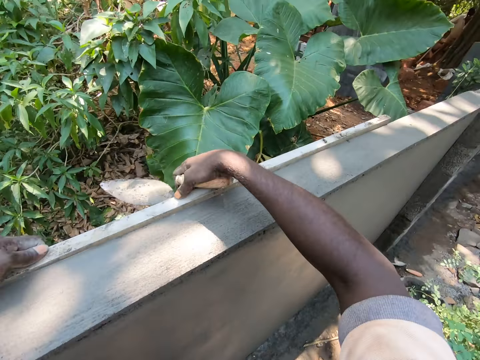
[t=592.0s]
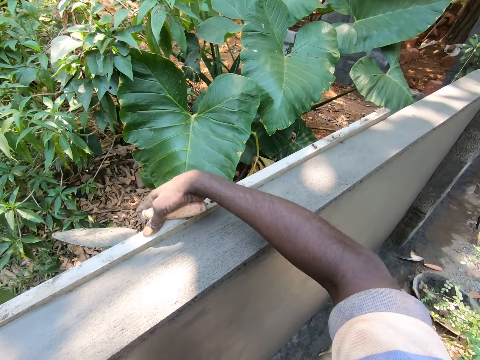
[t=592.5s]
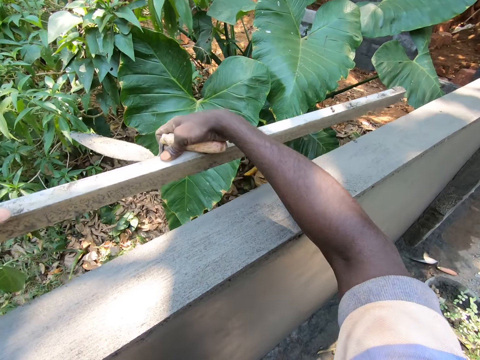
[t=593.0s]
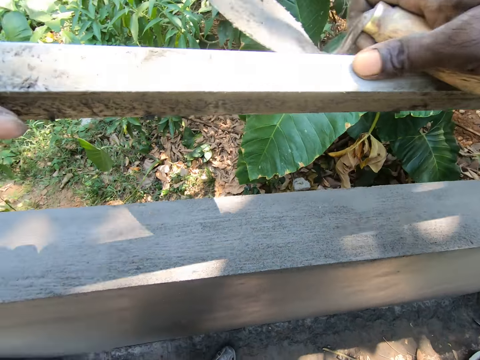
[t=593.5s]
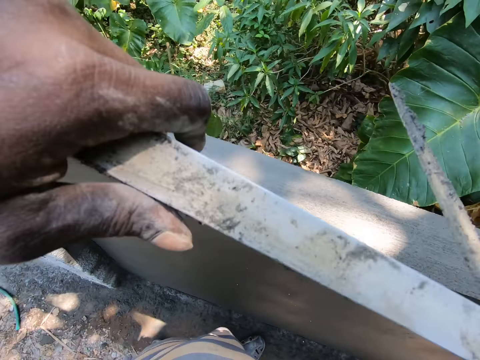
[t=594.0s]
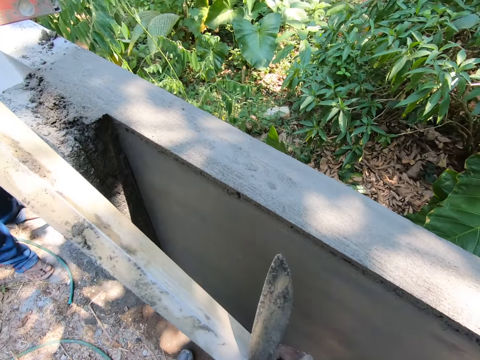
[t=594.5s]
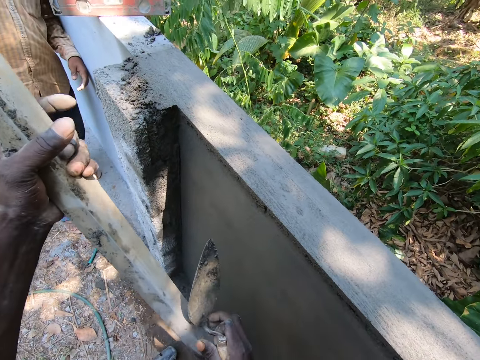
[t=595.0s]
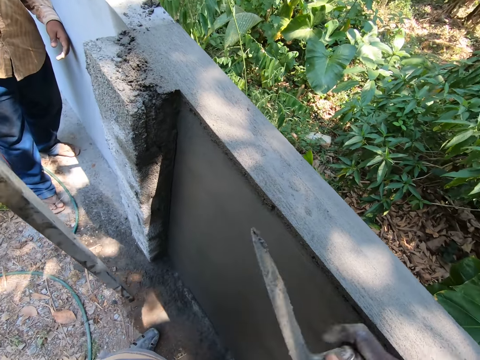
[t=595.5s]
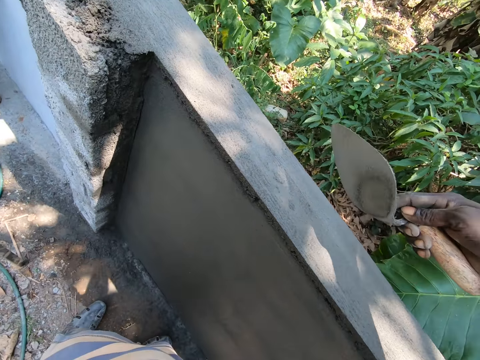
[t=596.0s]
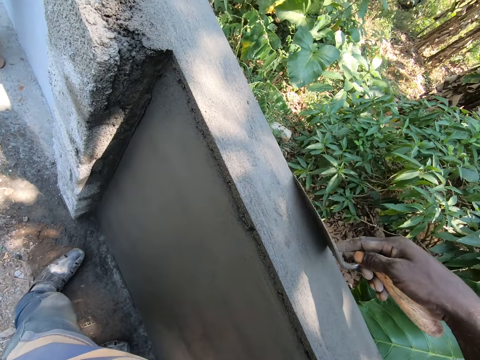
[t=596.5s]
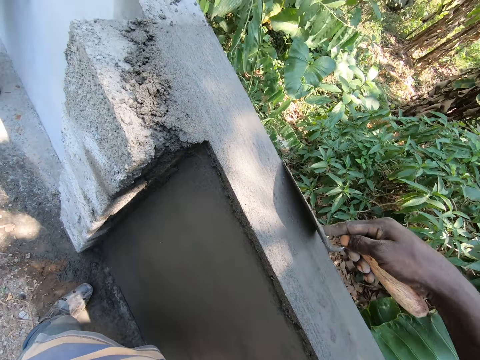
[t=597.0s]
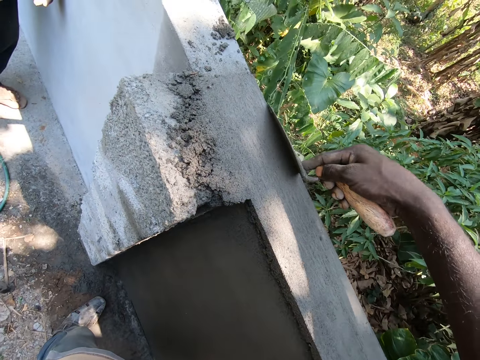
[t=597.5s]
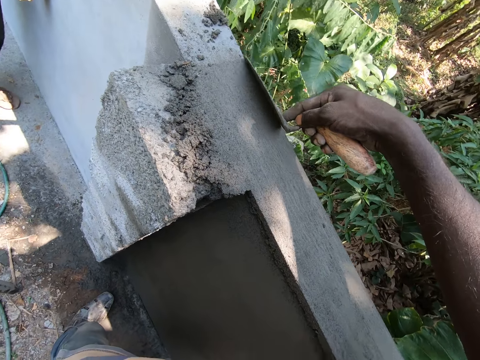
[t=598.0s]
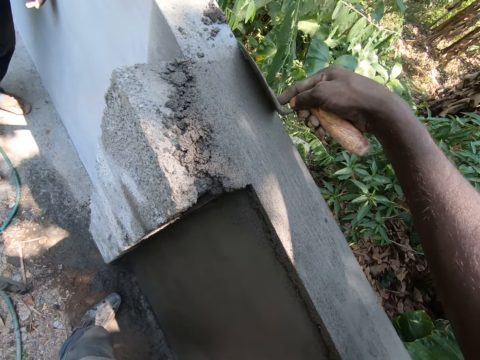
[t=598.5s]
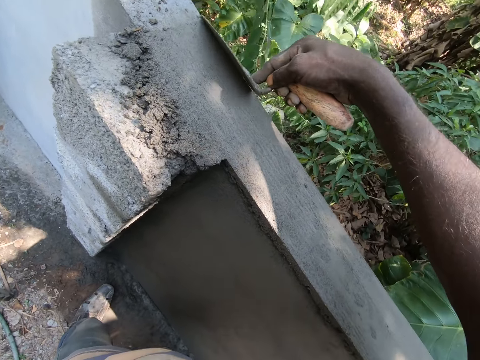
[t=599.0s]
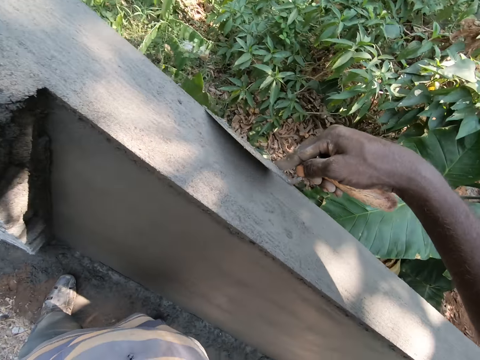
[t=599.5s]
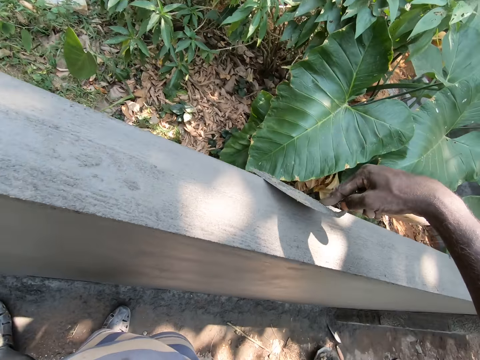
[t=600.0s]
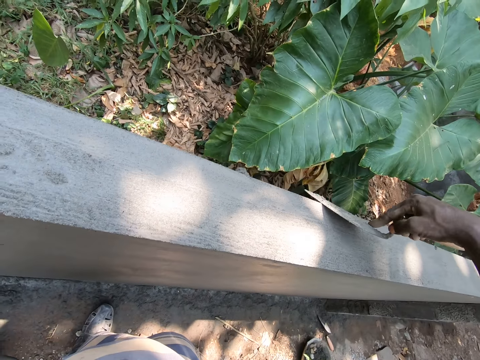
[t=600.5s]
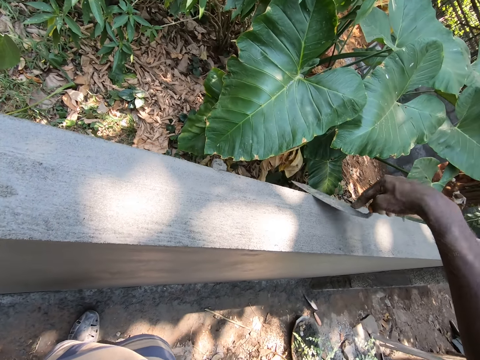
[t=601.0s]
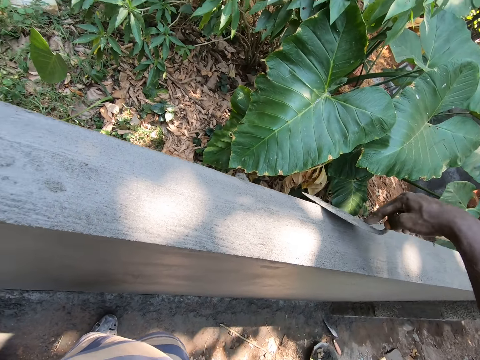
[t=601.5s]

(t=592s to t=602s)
The camera wearer turns to the side. They pick a piece of lumber with both hands. They hold the piece of lumber on a wall with the left hand. They plaster the wall with a plastering trowel.

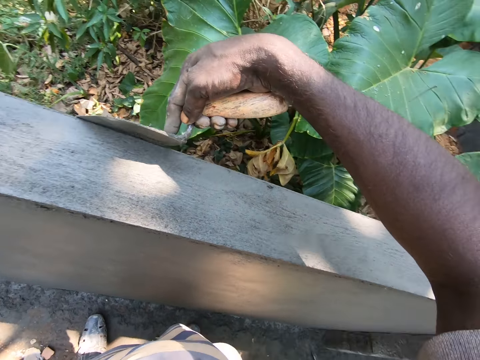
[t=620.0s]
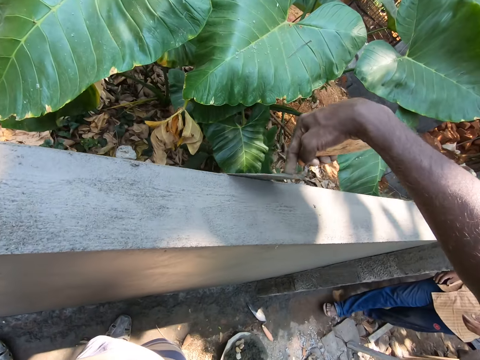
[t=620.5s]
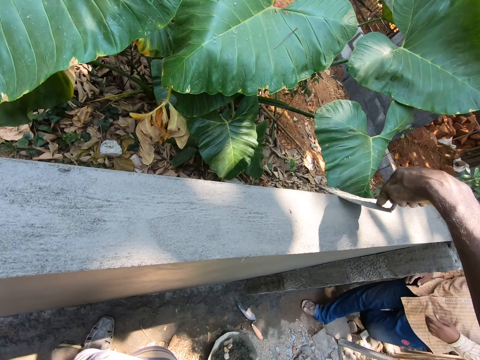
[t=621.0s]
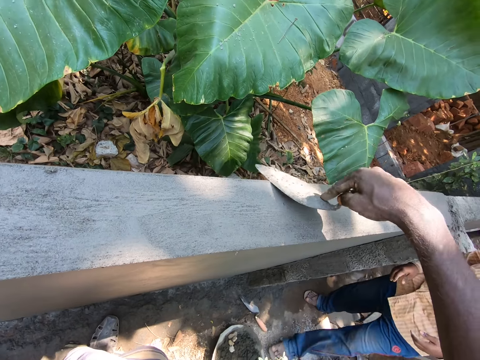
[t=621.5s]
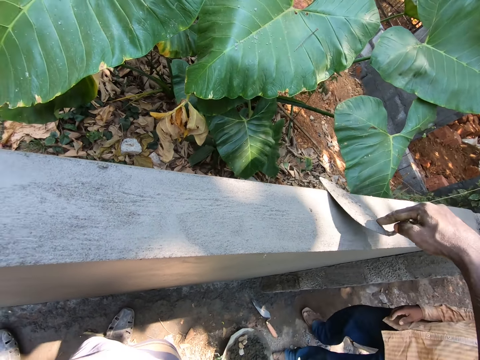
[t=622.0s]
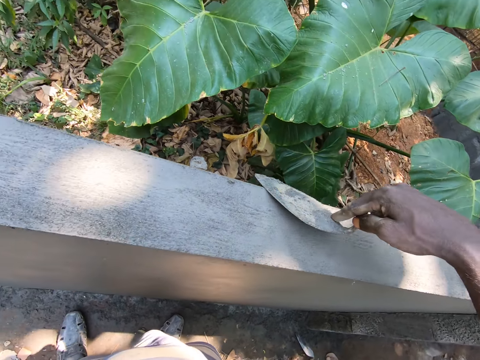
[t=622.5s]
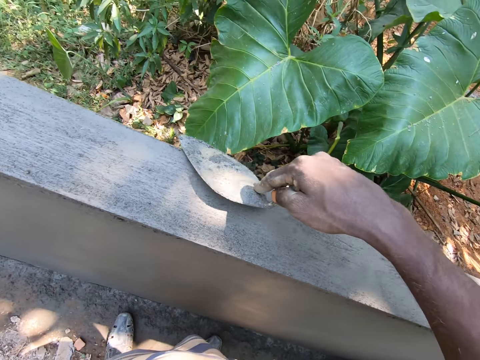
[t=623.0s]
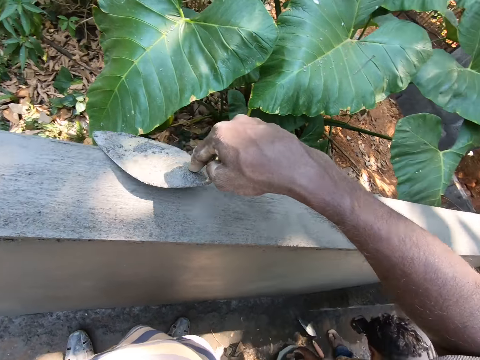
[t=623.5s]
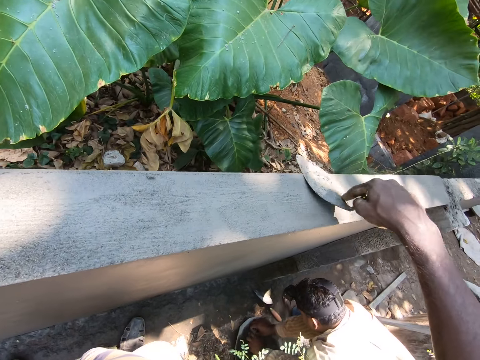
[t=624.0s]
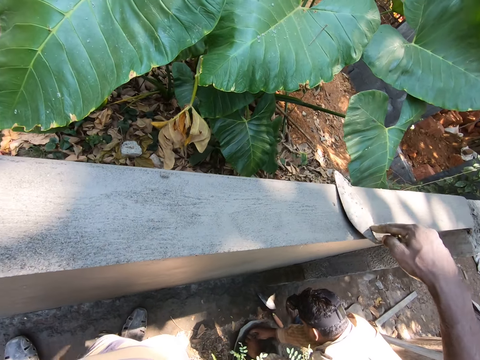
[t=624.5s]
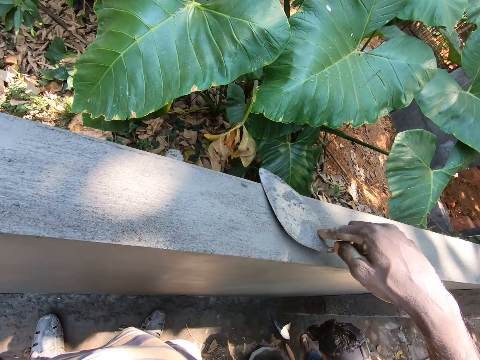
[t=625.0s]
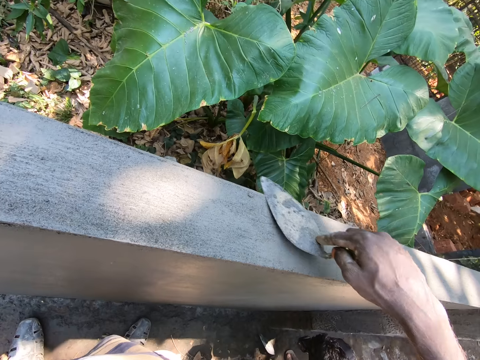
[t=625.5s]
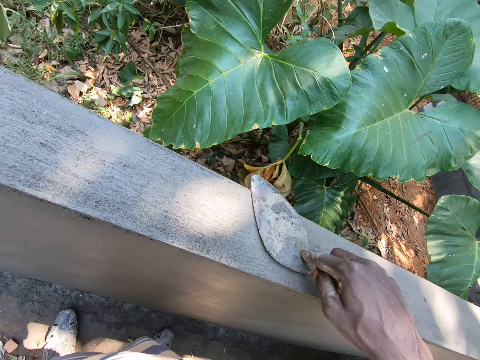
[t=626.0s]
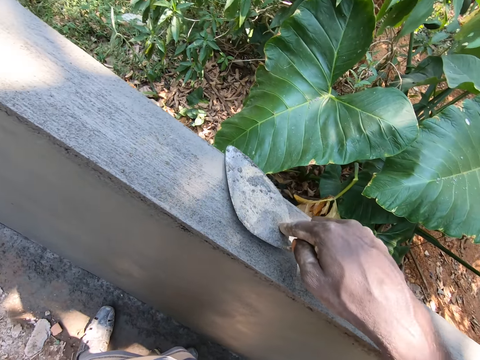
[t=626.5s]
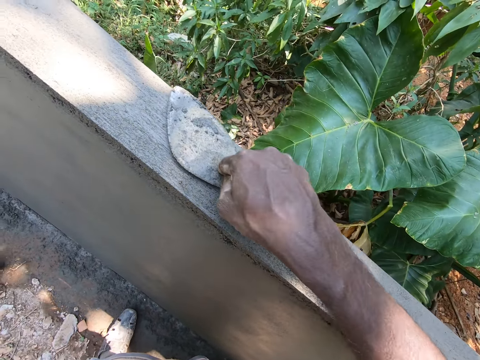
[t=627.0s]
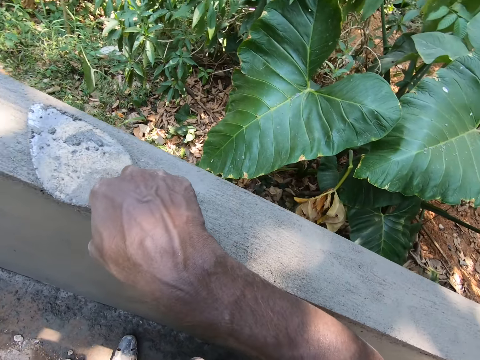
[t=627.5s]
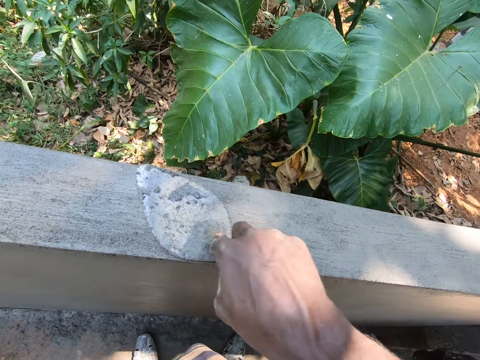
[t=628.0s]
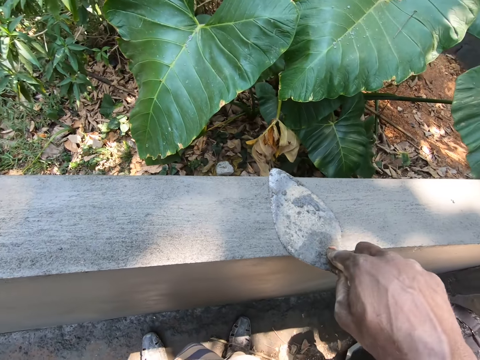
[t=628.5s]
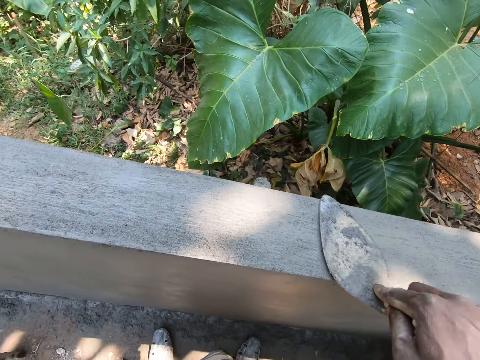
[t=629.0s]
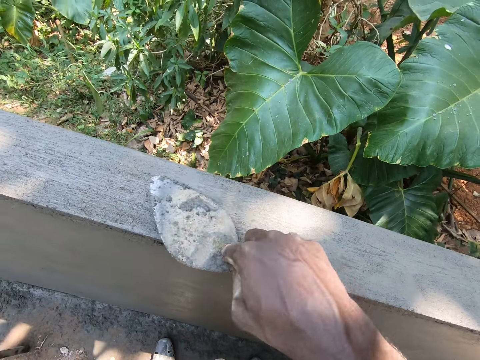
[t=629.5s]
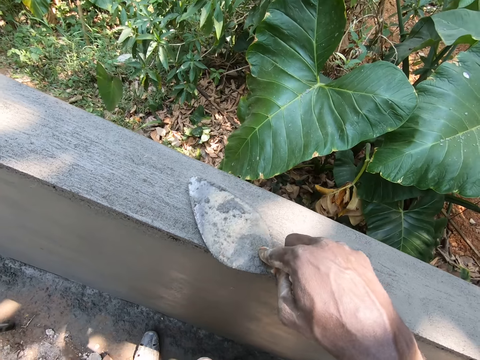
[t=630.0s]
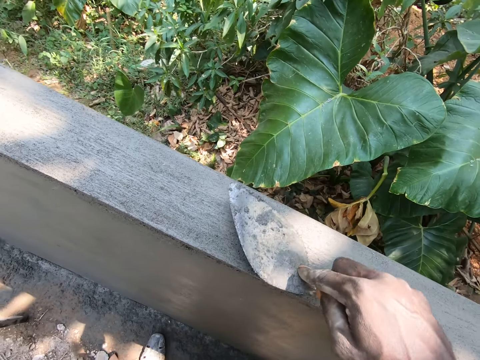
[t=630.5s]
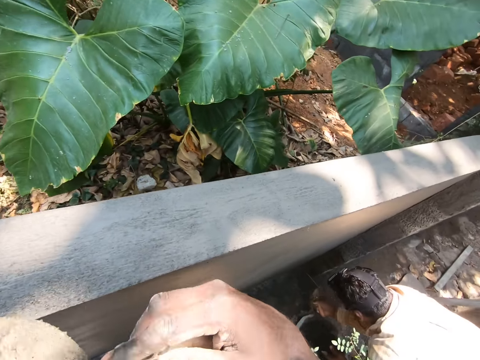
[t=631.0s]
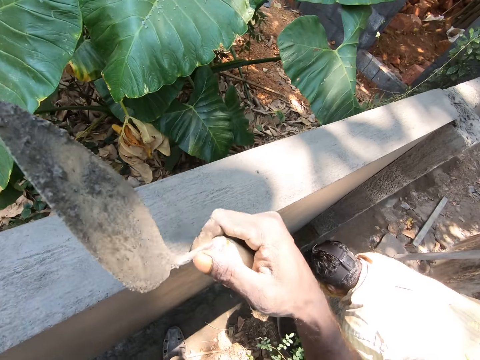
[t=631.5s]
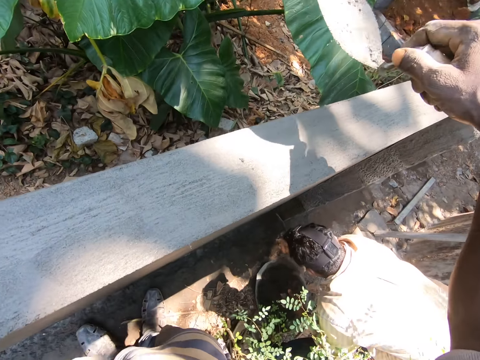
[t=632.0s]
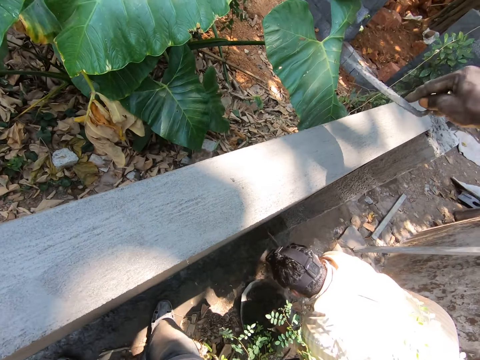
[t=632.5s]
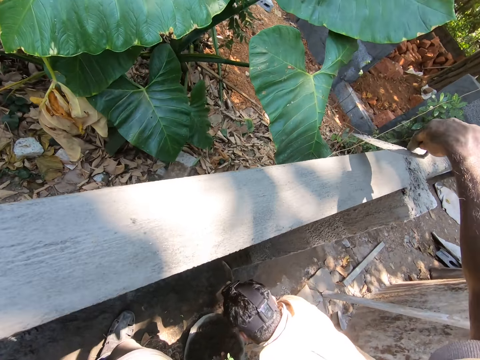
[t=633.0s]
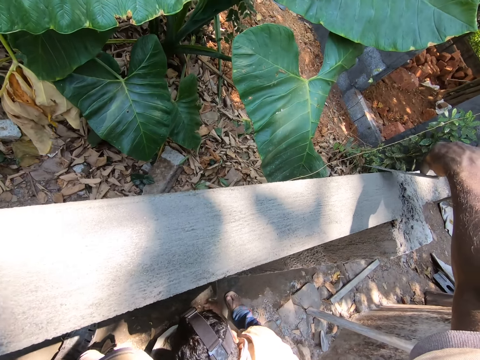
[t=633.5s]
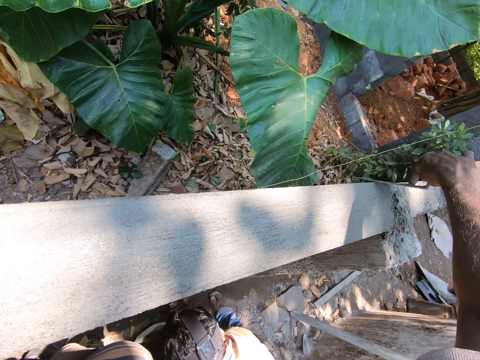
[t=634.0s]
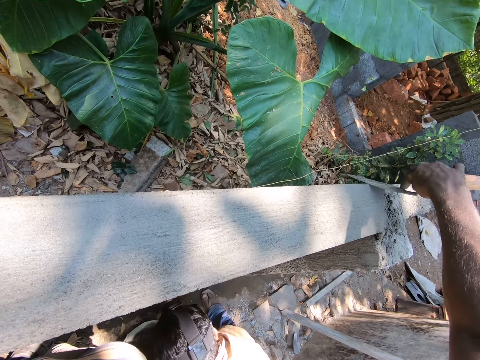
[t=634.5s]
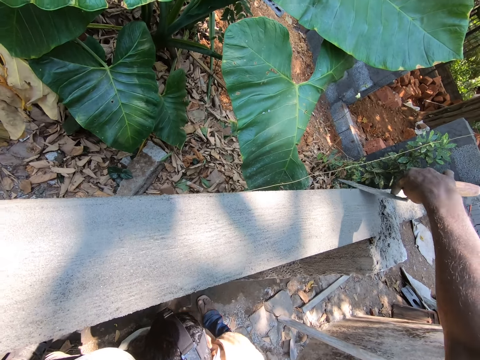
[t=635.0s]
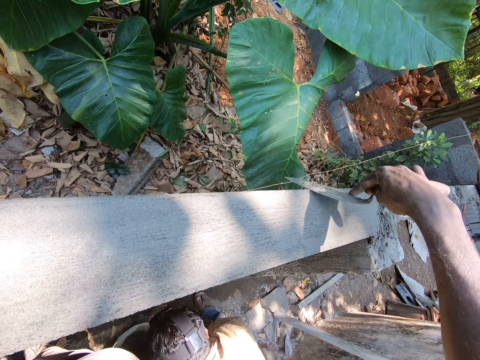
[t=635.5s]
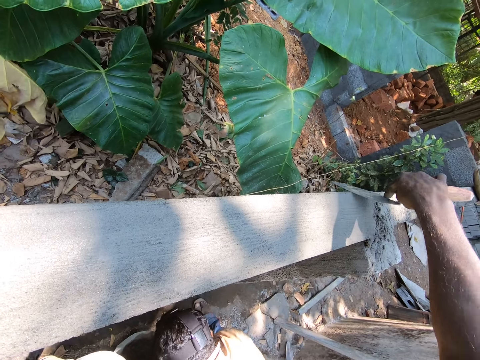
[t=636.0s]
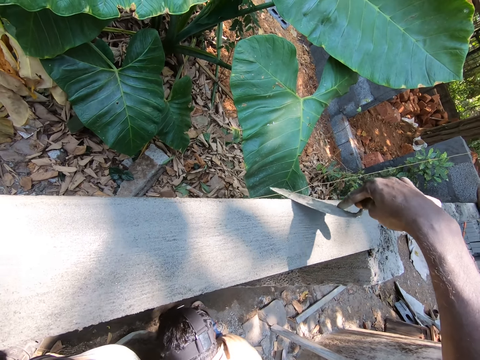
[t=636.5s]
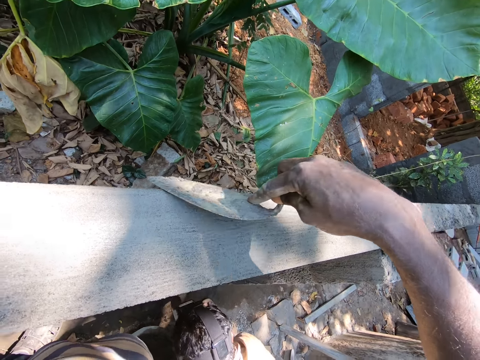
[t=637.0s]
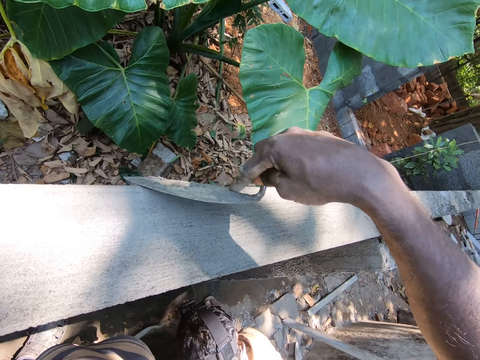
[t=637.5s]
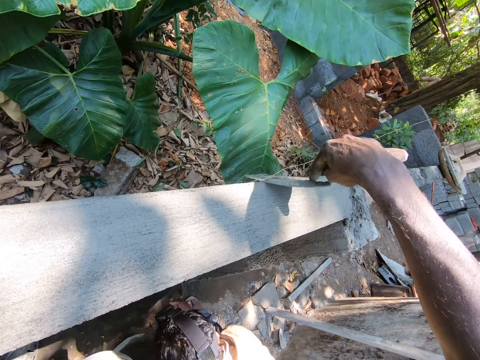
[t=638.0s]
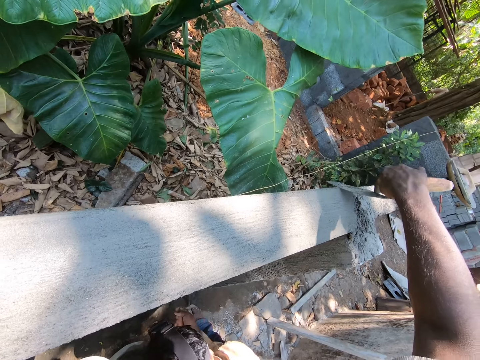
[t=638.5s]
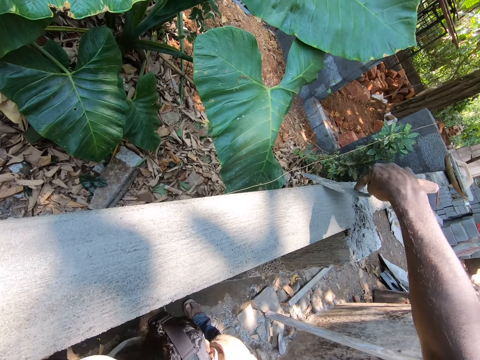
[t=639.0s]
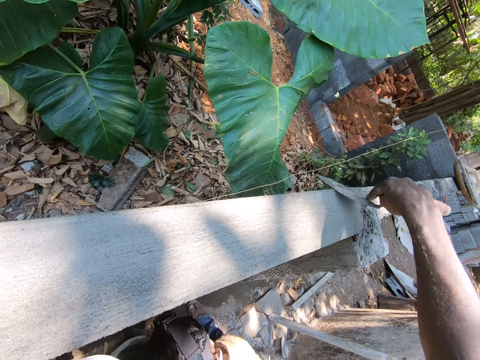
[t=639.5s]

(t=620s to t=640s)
A man walks around in the compound. The man bends in the compound. The camera wearer looks around in the compound. The man plasters a wall with a trowel. The camera wearer plasters the wall with a trowel.
